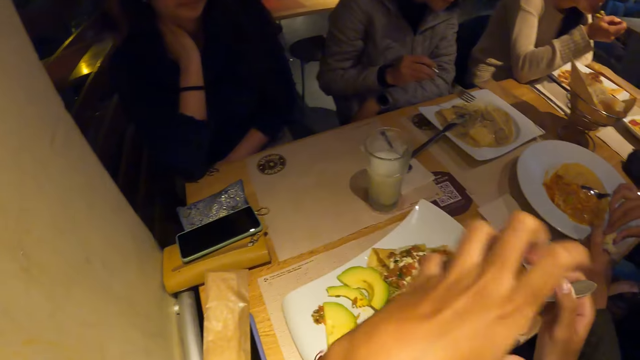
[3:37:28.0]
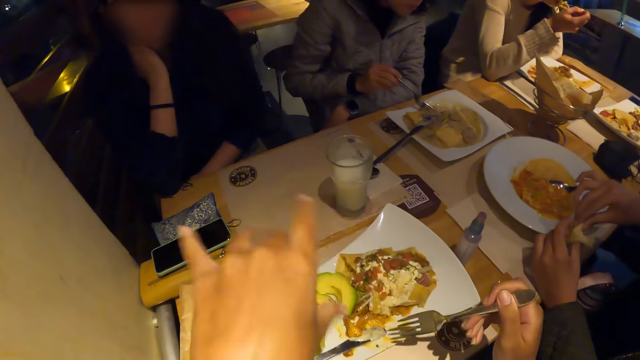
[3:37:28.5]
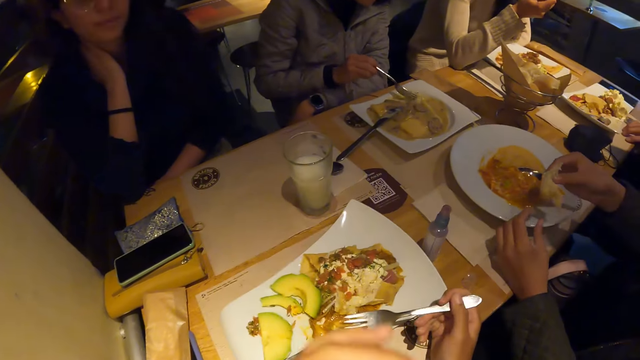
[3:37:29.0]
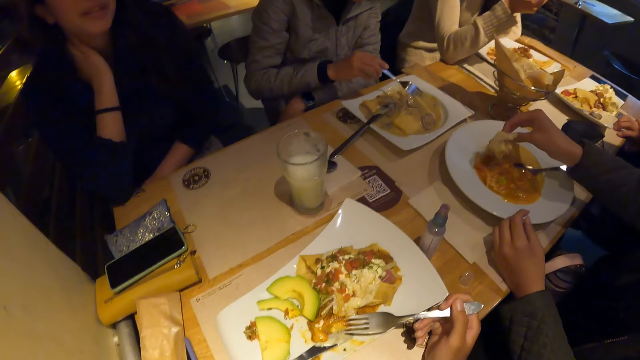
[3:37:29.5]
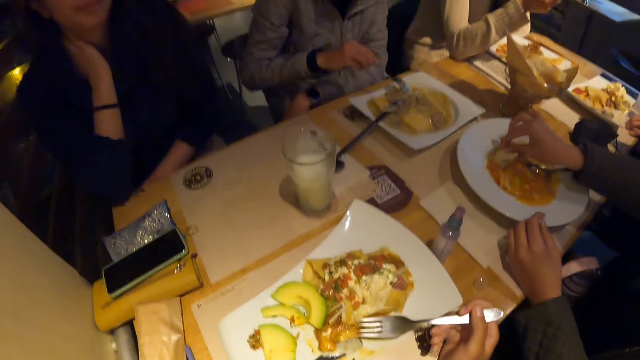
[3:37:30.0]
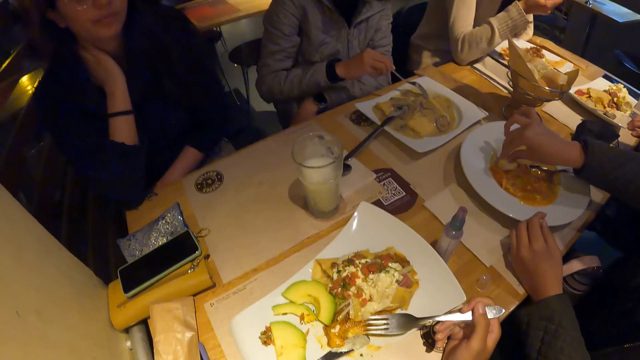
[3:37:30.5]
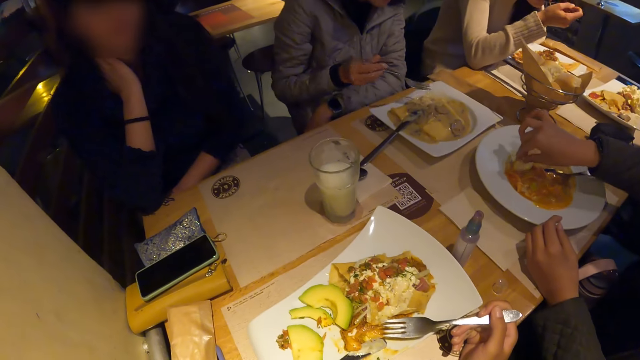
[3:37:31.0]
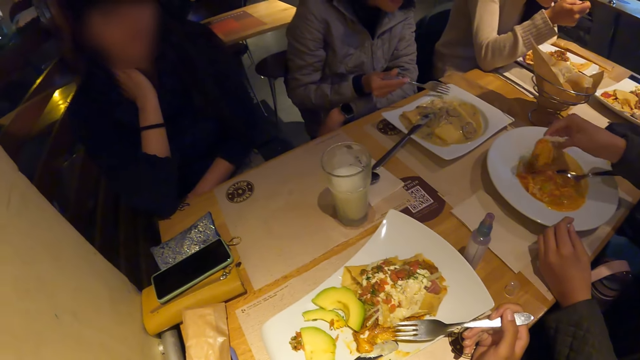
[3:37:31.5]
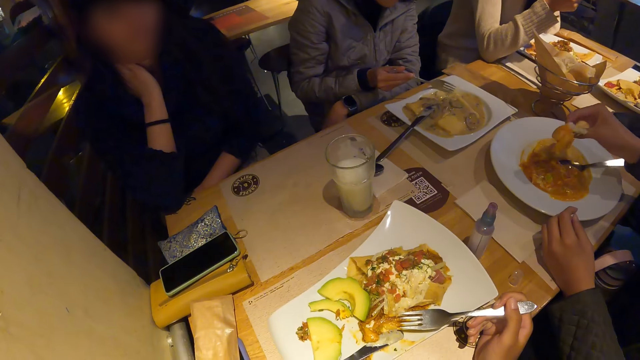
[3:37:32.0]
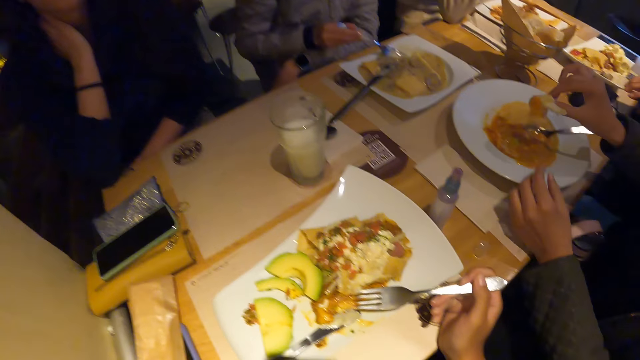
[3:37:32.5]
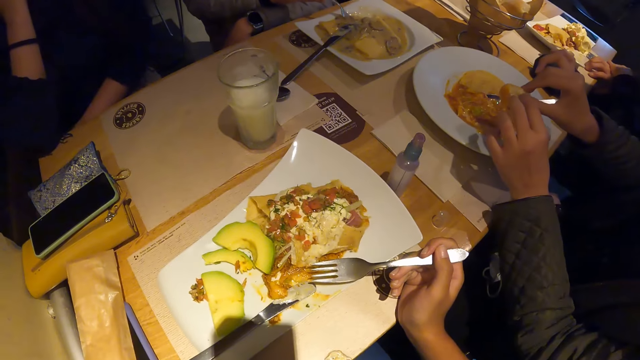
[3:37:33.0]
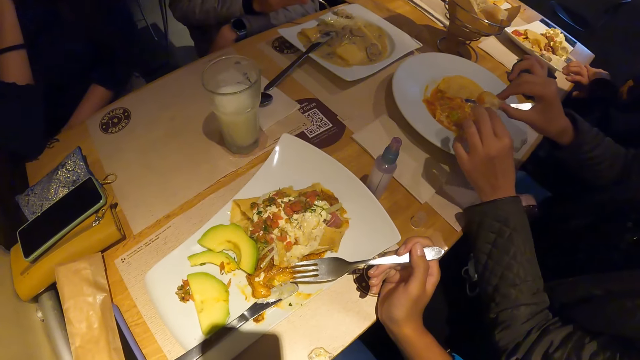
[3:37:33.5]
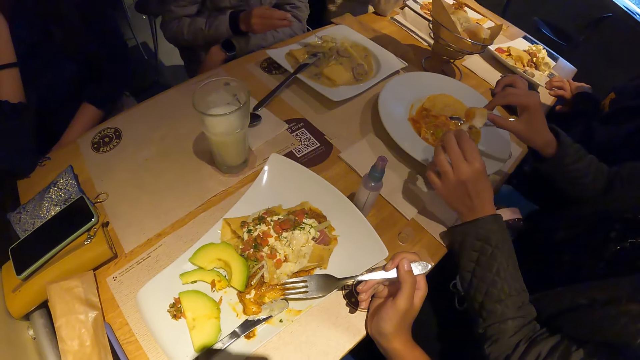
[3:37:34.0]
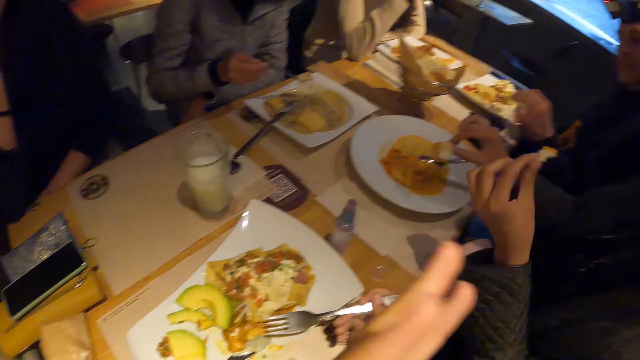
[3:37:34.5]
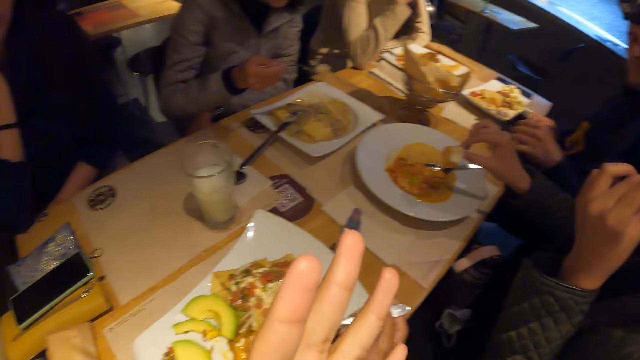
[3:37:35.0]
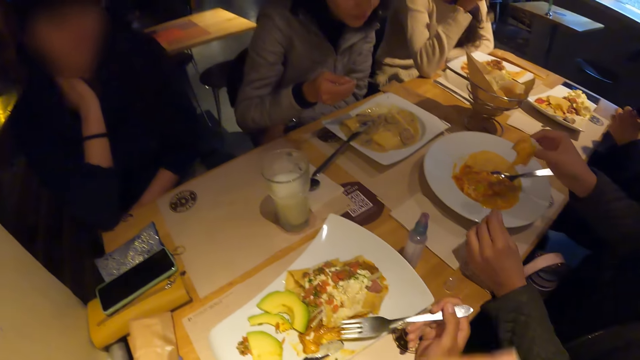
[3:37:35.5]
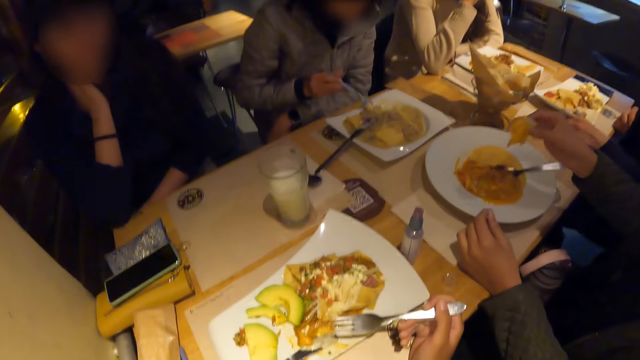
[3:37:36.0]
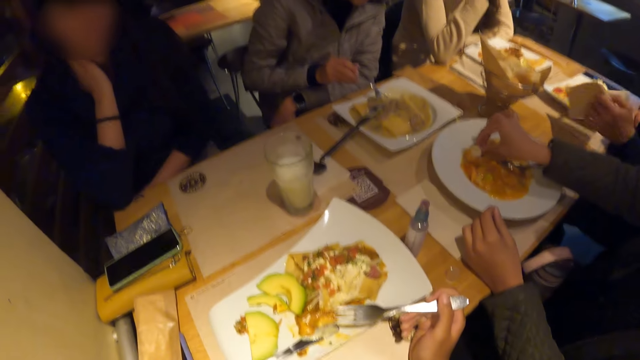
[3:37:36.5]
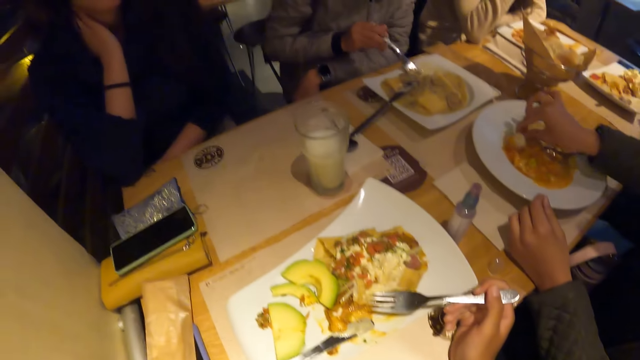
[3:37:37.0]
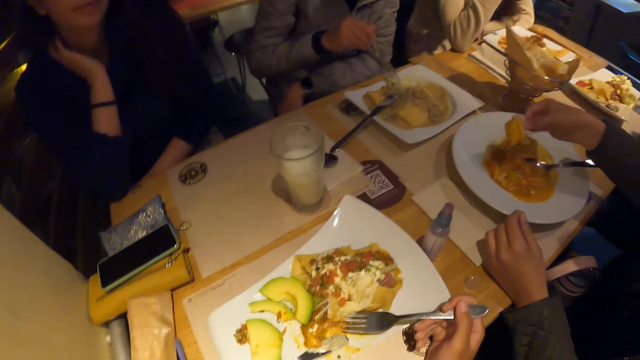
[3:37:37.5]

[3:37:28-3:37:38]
A man passes a piece of bread from the bread in his left hand to his right hand. The camera wearer moves their hand around. A woman eats the meatball from the plate of meatball with the fork in her right hand. The man puts the piece of bread in the plate of carrot soup on the table with his right hand. Another woman scoops soup from the plate of chicken soup on the table with the fork with her right hand. The man cuts a piece of bread from the bread in his right hand with his left hand. He eats the piece of bread with his left hand. The camera wearer moves their hand forward. They move their hand back. A third woman picks a tissue on the table with her left hand. The man puts the piece of bread in the plate of carrot soup on the table with his right hand.

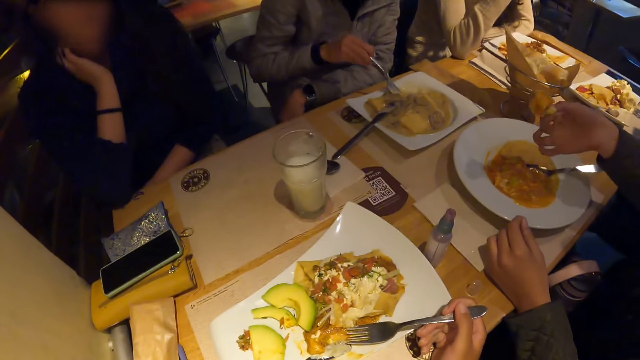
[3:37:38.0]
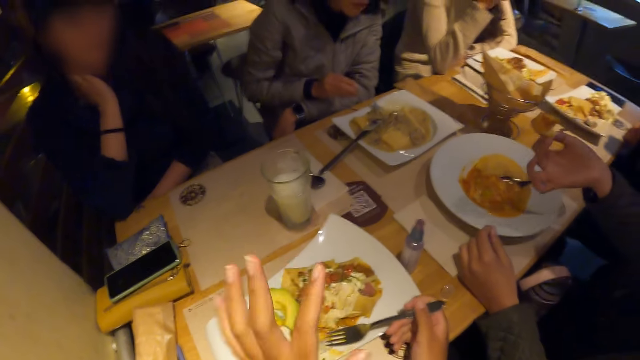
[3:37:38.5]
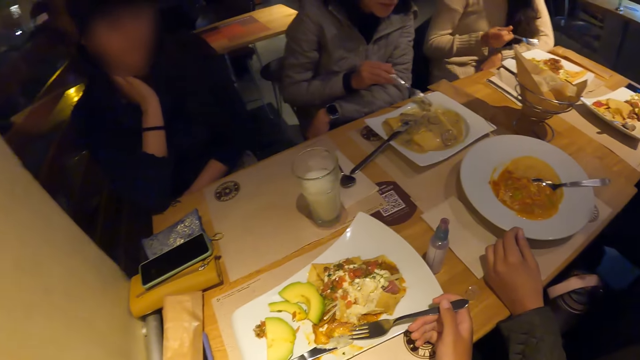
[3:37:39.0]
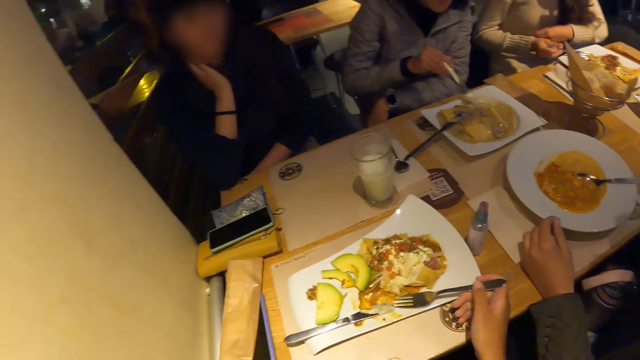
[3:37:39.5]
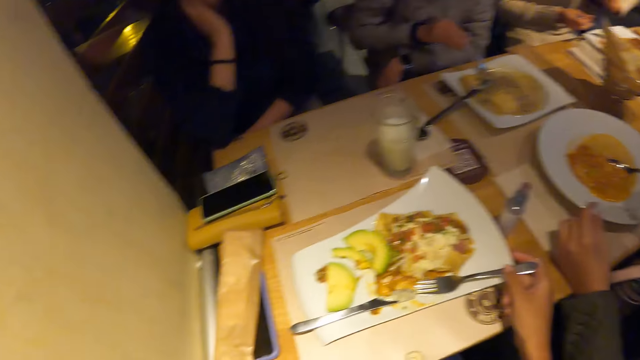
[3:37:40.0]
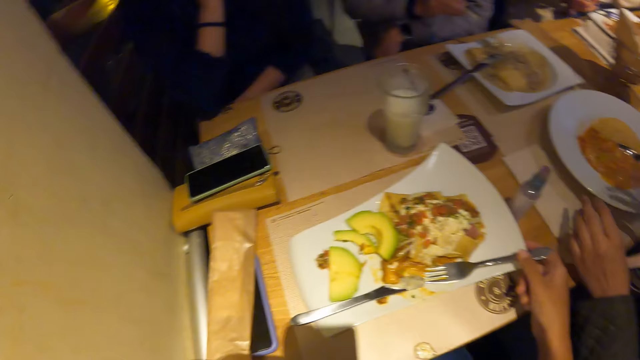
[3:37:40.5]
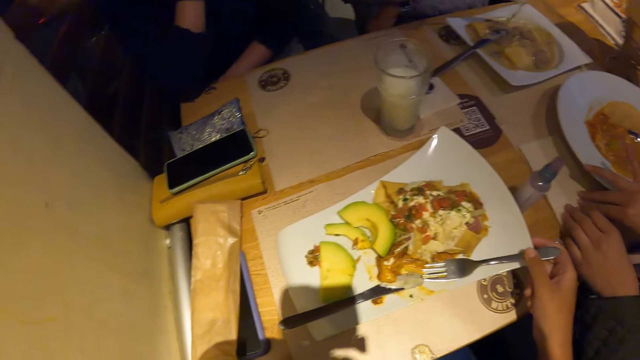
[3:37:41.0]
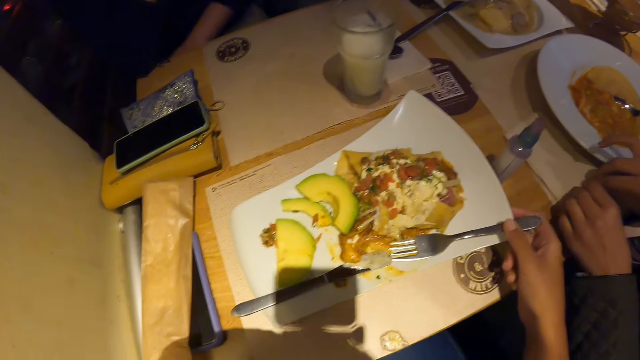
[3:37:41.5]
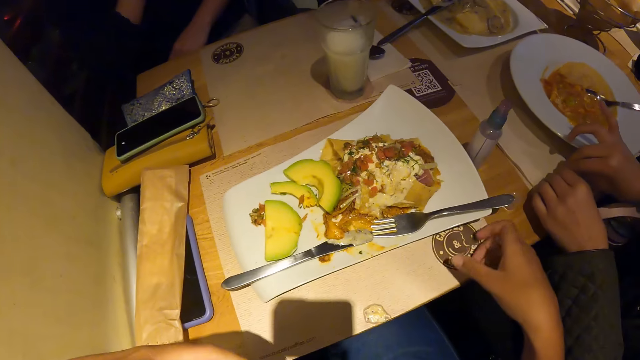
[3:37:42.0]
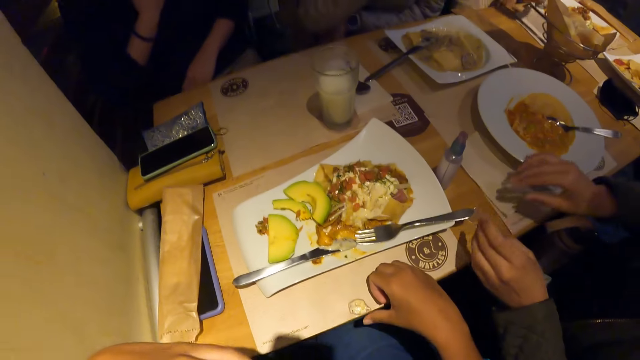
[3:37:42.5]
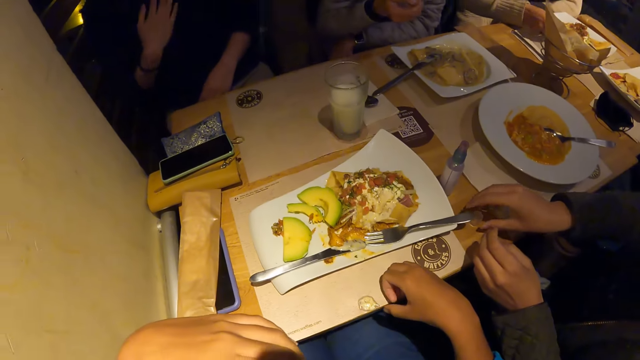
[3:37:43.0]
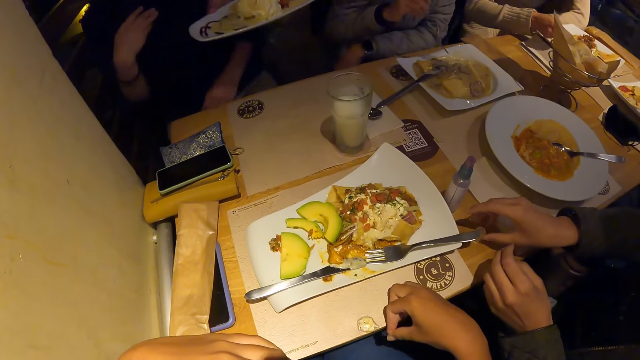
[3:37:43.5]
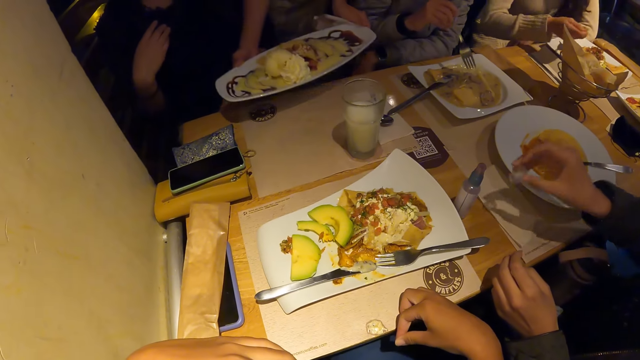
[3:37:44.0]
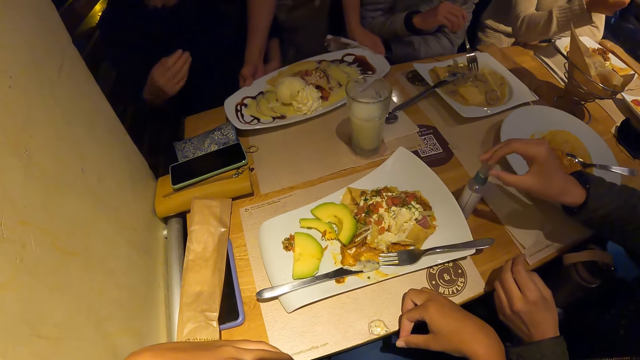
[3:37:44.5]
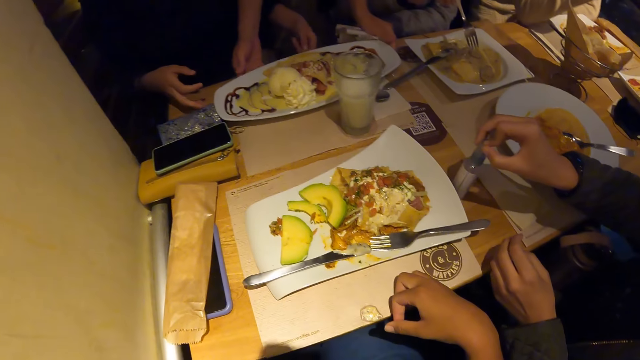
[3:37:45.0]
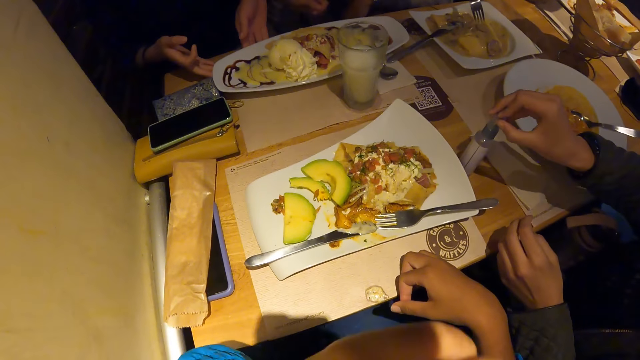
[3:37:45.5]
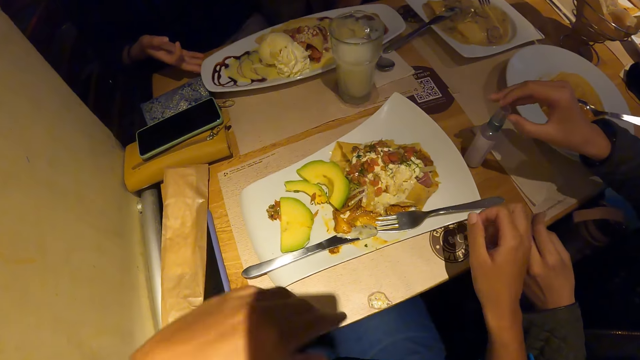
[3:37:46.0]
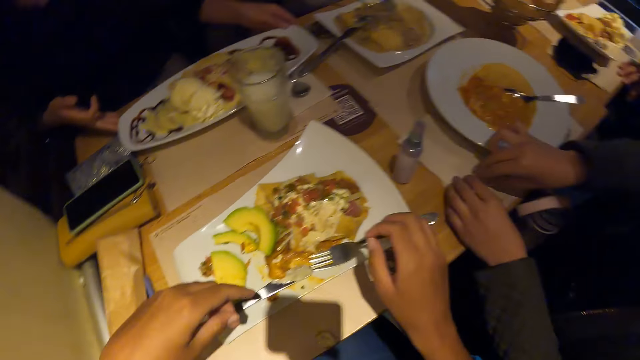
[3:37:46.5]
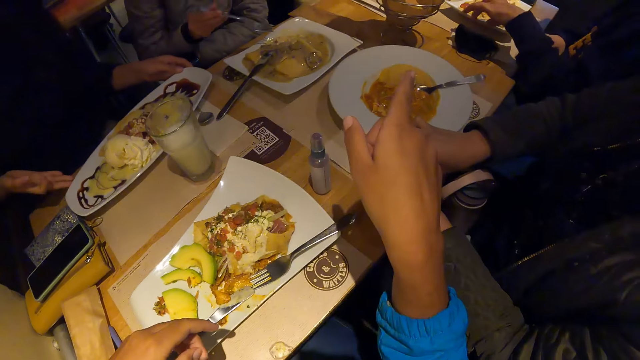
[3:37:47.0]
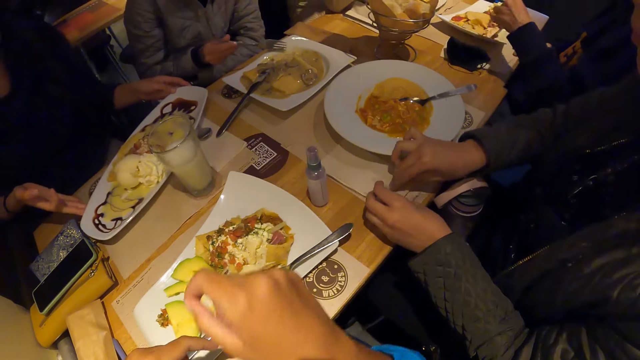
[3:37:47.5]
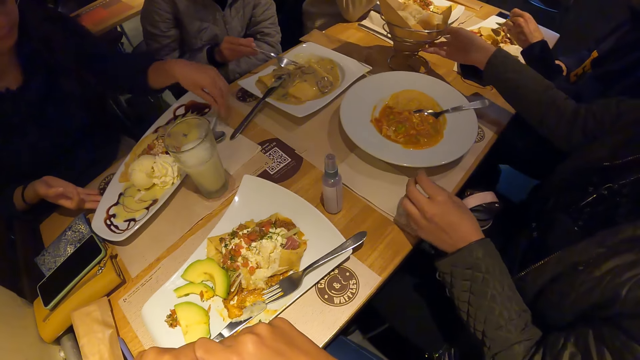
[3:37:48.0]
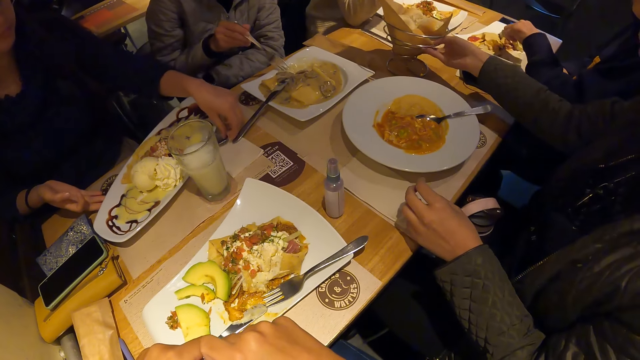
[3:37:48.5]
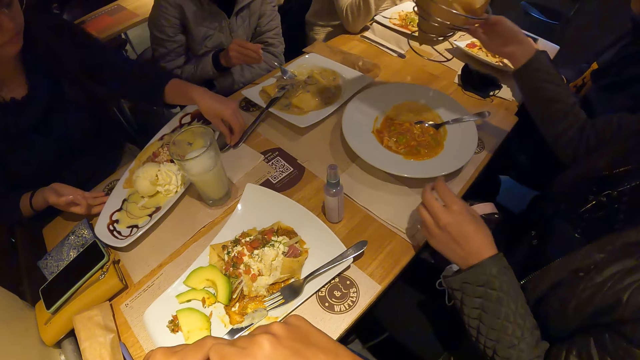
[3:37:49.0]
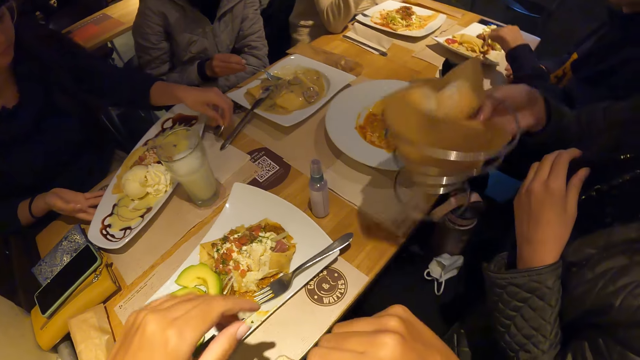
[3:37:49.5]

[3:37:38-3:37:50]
The camera wearer moves the hand forward. A man eats the piece of bread on the table with his right hand. The camera wearer moves the hand back and looks around. The man moves a tissue on the table with both hands. The camera wearer moves the hand from the fork and places the hand on the table. The man picks up the hand sanitiser cover on the table with his right hand. The camera wearer rubs the fingers together. A woman places a tray of waffles on the table with both hands. The man places the hand sanitiser cover on the hand sanitiser with his right hand. Another woman moves the tray of waffles on the table with both hands. A third woman scoops soup from the plate of chicken soup on the table with the fork with her right hand. The camera wearer moves the hand. The man touches the tissue on the table with both hands. A fourth woman picks up a spoon on the table with her left hand. The man picks up the bowl of bread on the table with his right hand.
